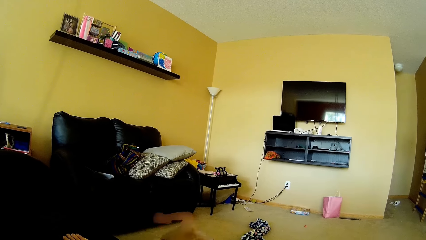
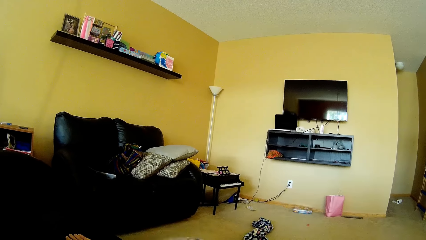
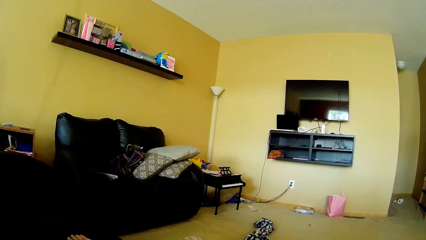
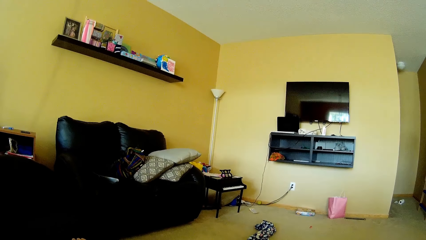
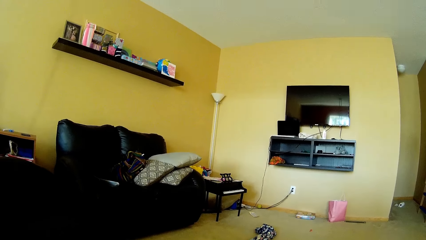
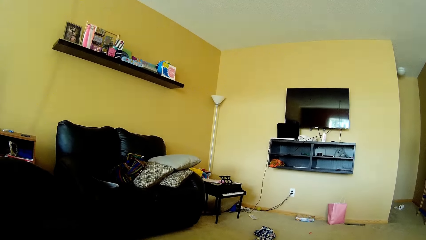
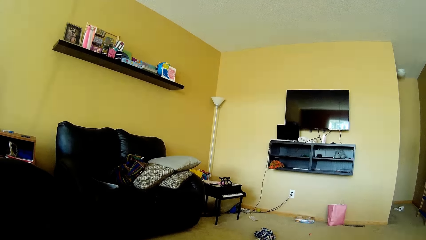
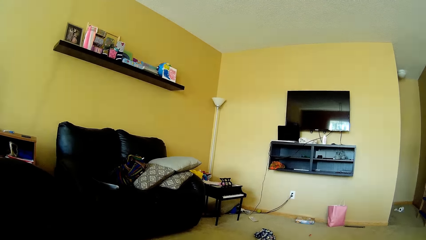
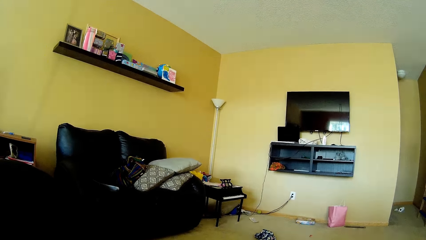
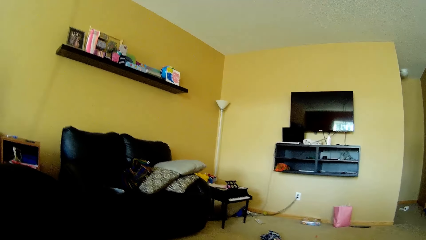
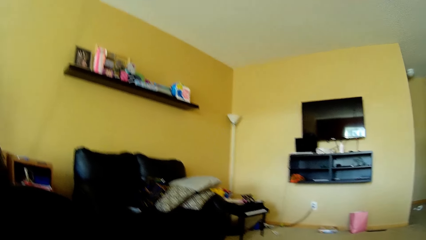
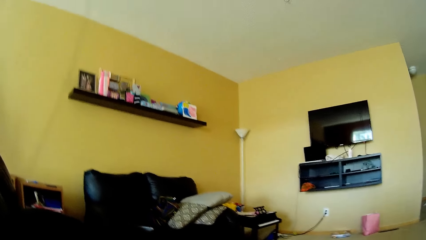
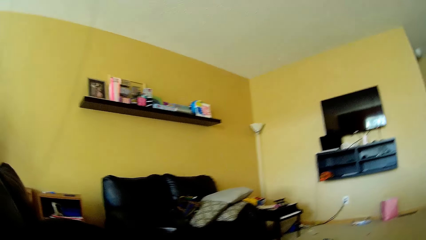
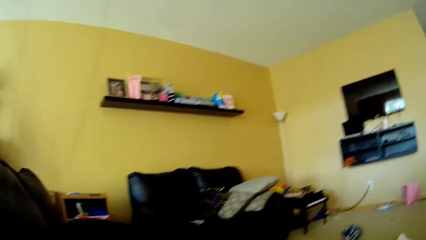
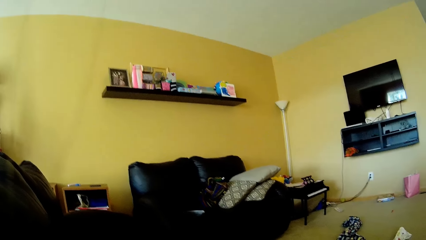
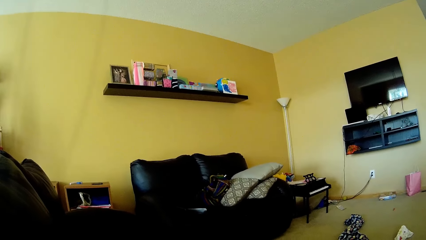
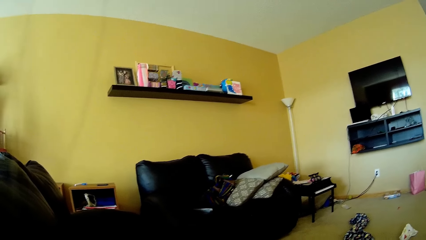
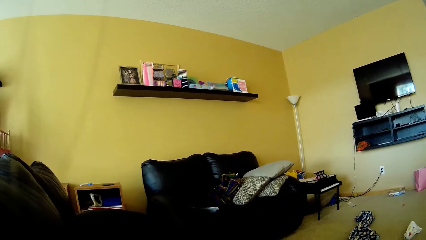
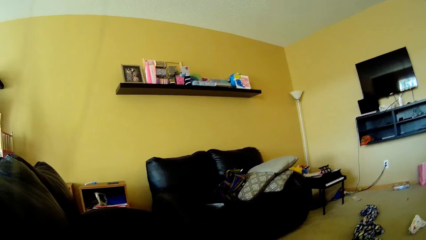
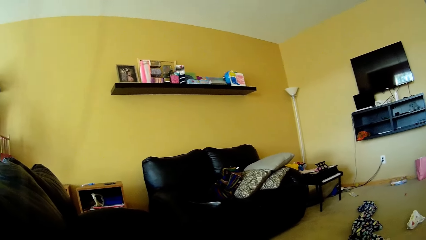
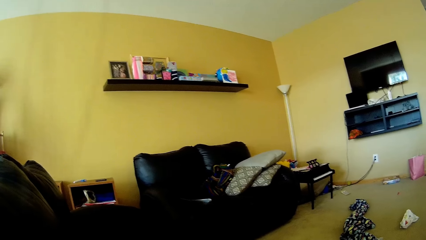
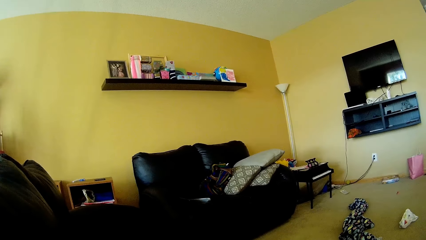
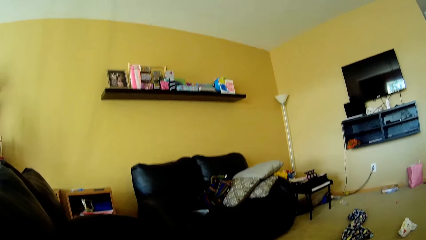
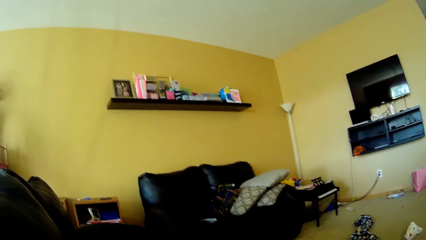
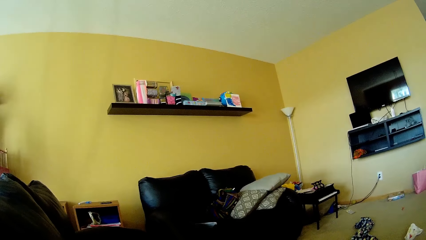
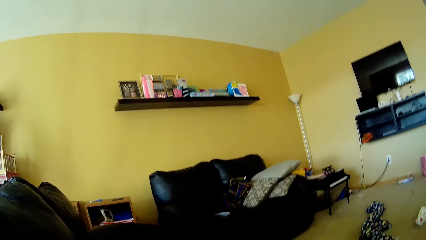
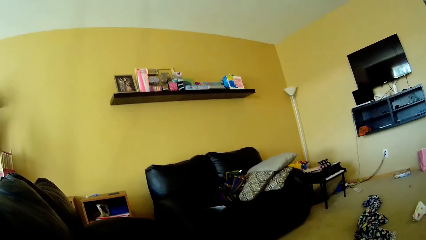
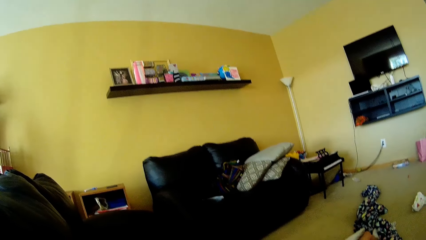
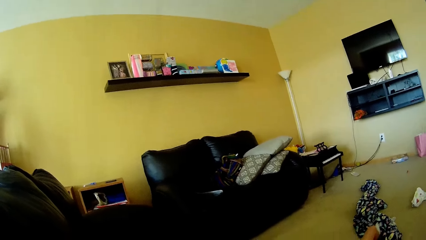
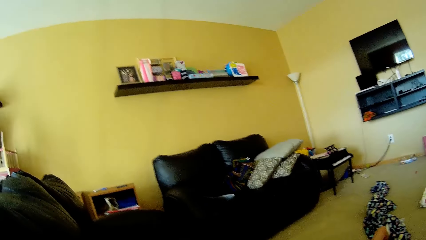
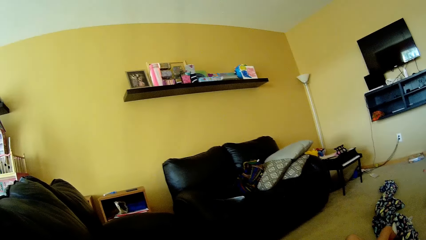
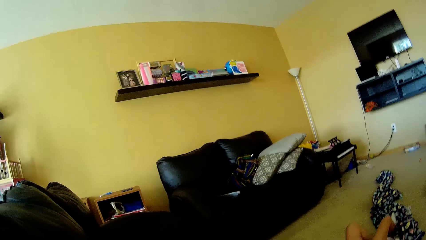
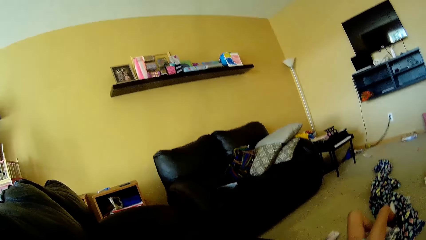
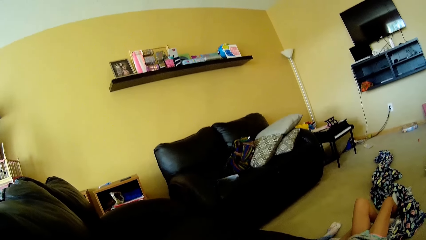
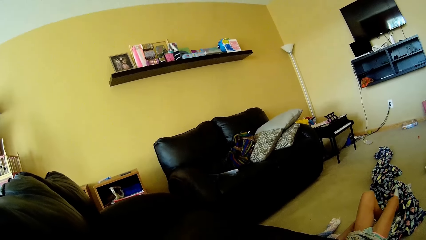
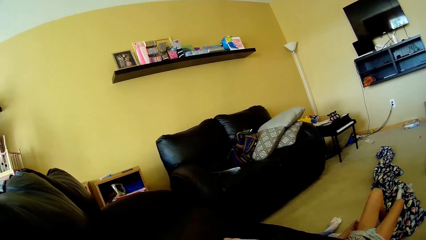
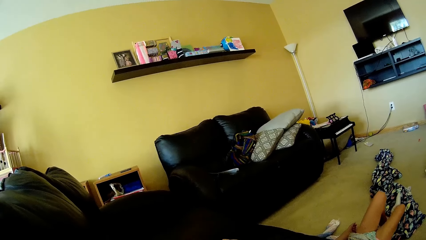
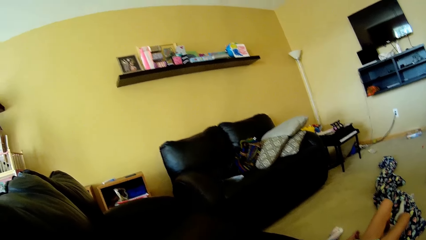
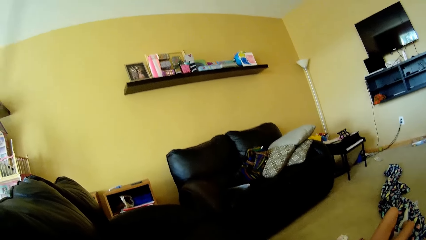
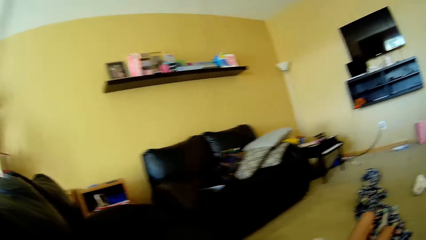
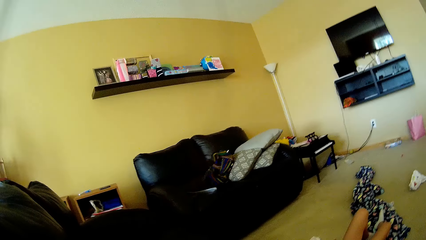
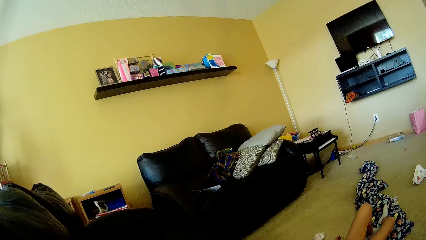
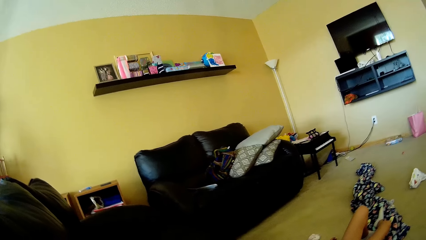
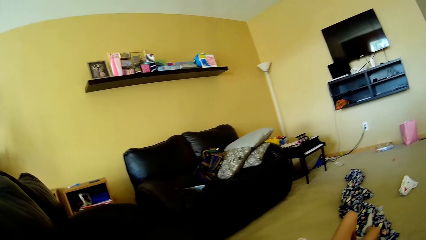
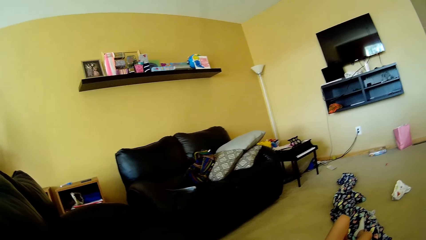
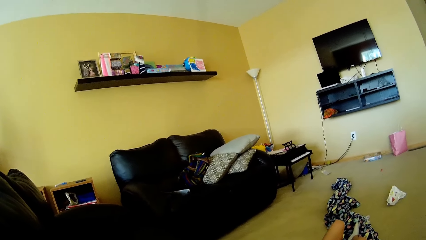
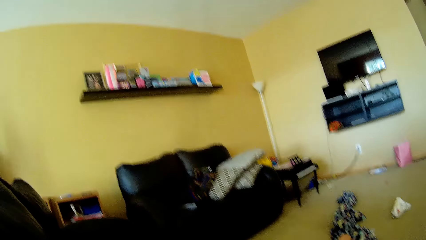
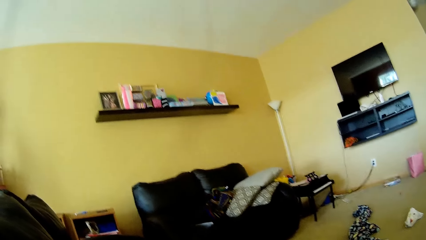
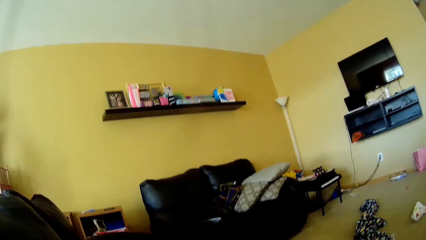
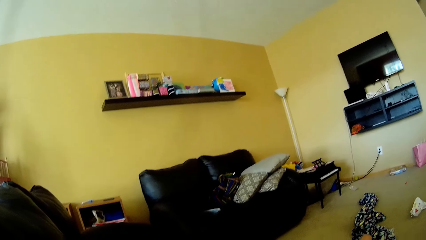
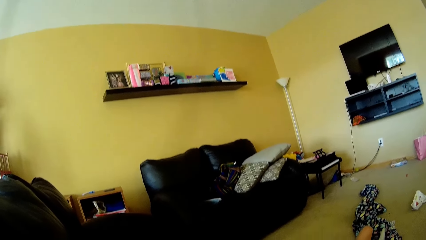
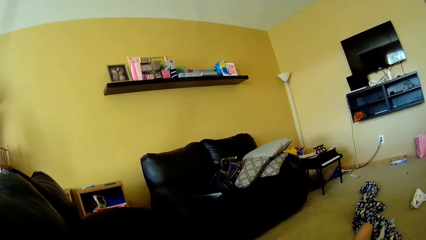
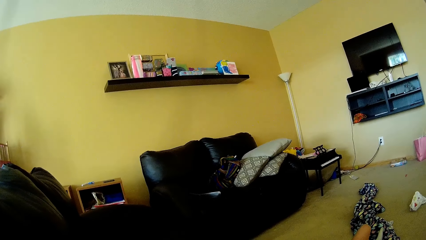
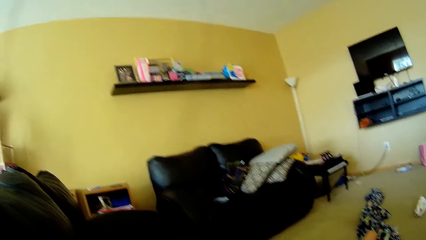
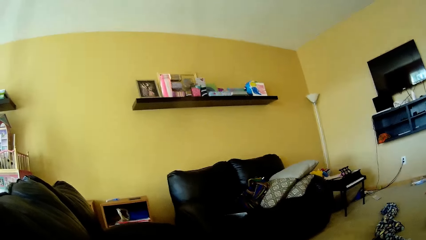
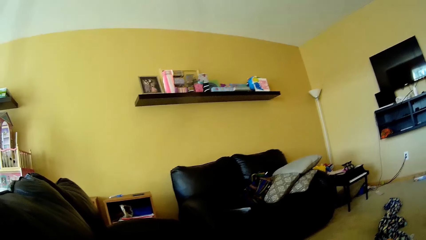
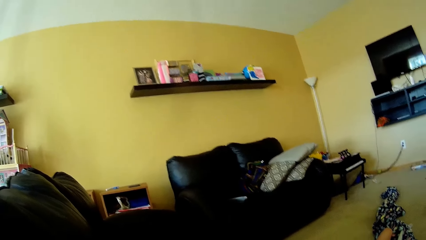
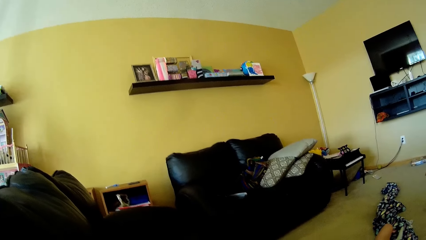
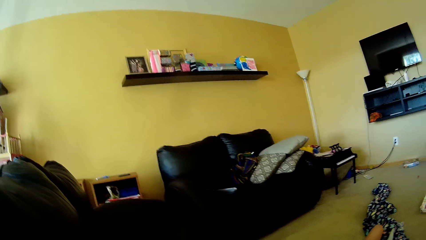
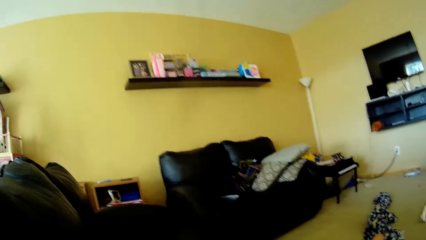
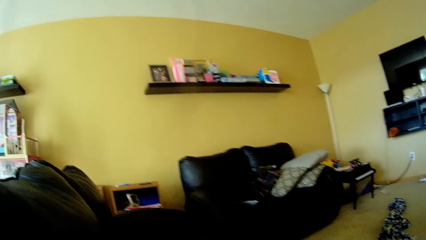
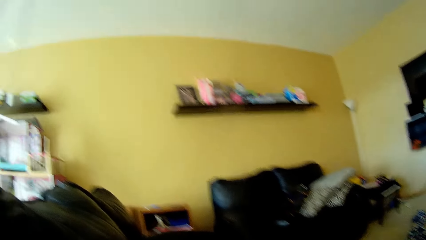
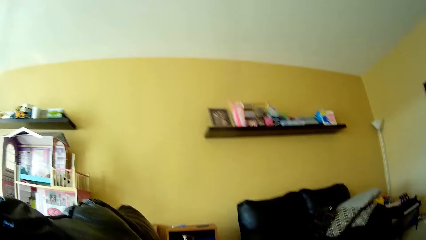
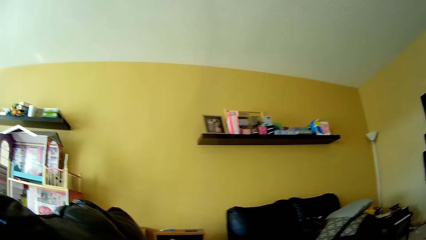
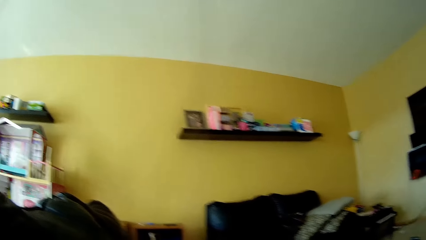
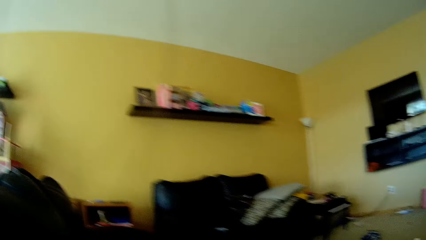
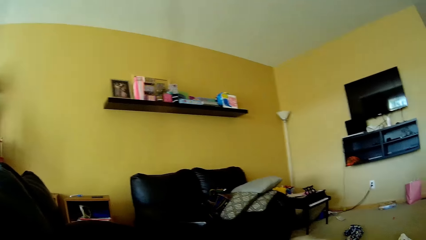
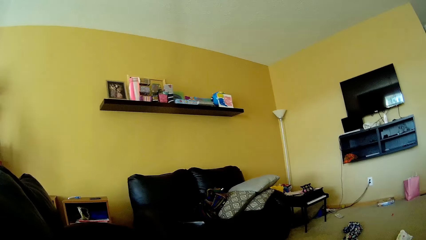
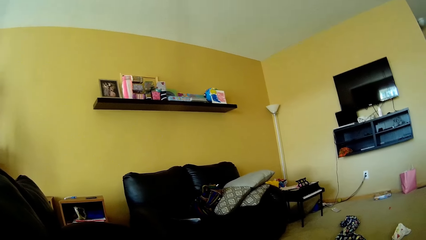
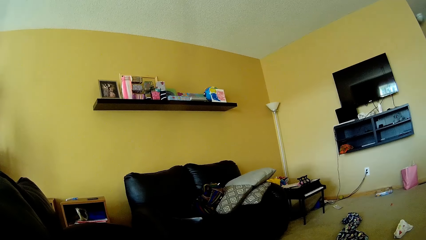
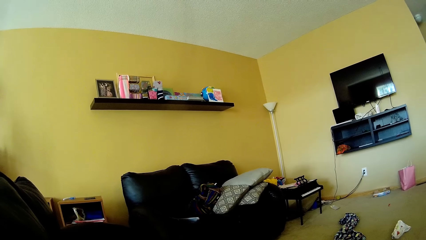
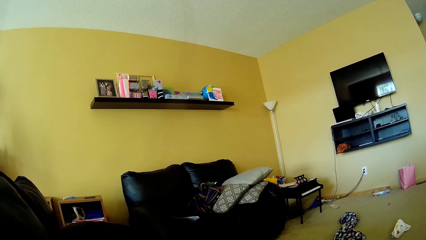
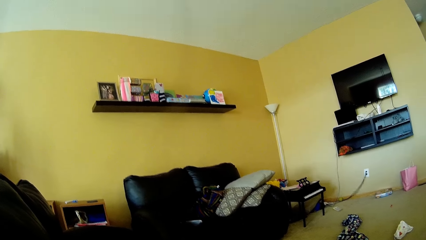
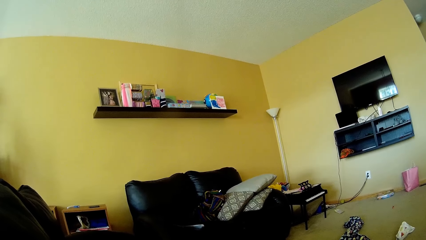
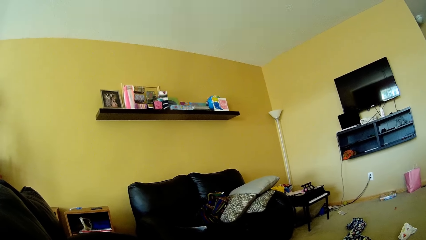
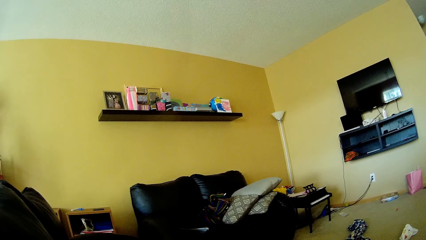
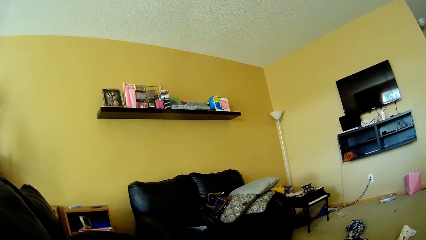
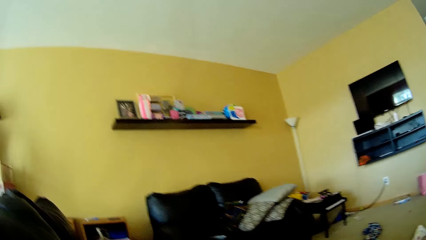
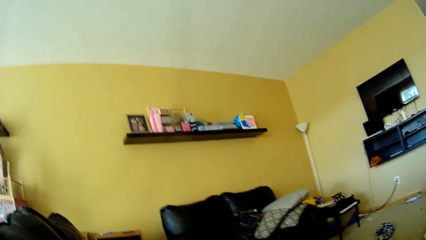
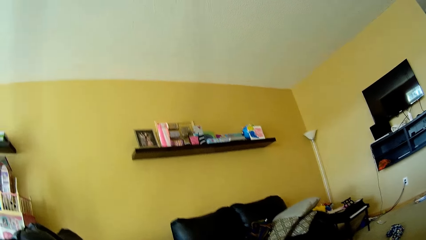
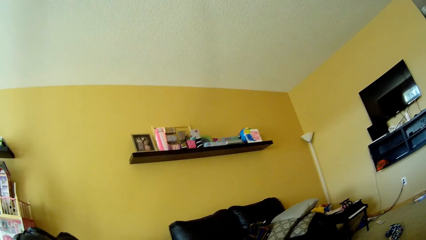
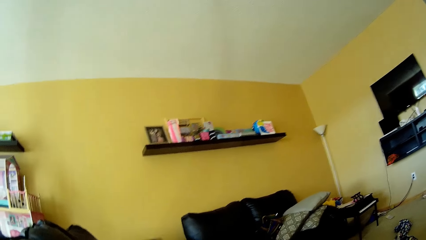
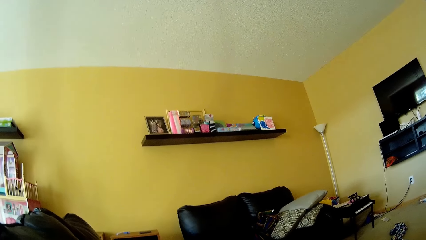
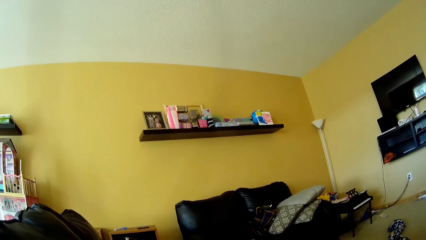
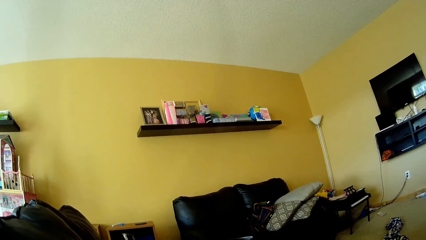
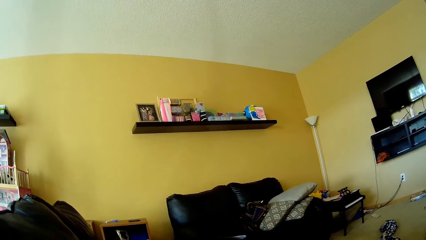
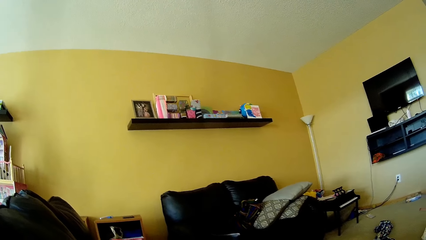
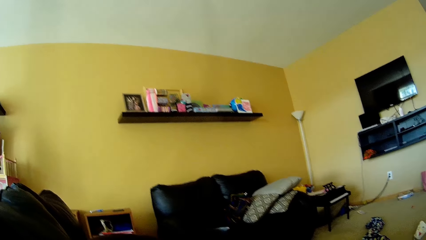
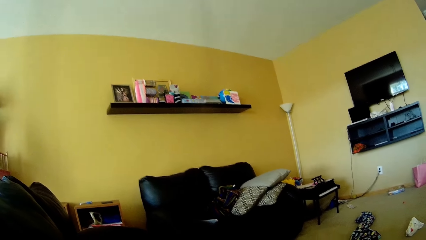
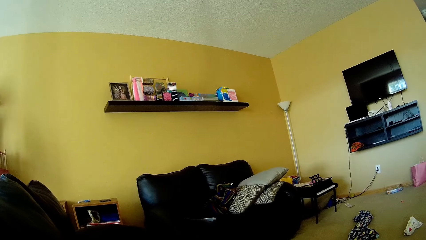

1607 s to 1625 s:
The girl lays down flat on her back on the floor of the living room.
